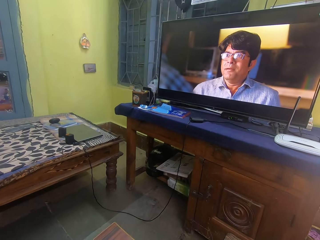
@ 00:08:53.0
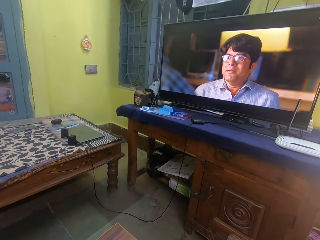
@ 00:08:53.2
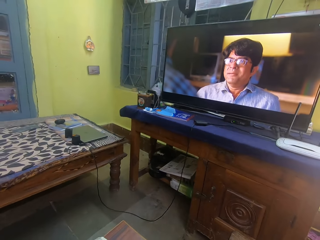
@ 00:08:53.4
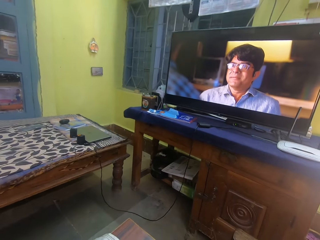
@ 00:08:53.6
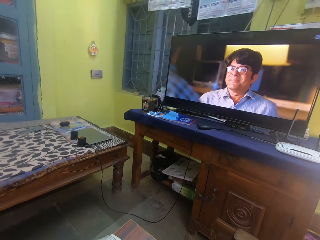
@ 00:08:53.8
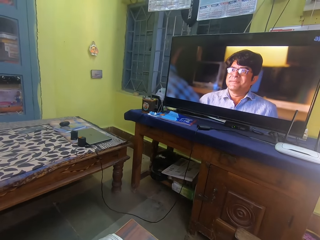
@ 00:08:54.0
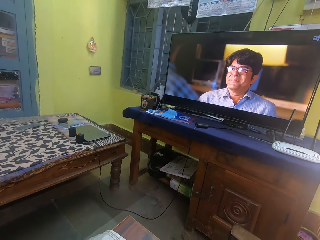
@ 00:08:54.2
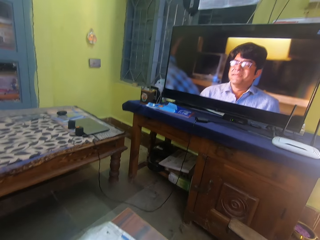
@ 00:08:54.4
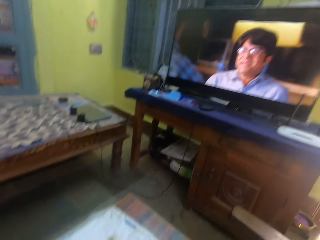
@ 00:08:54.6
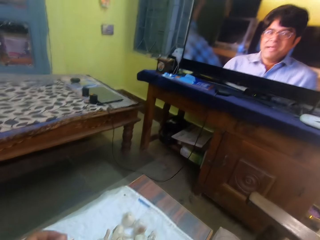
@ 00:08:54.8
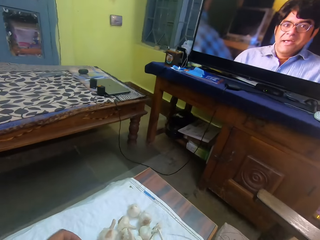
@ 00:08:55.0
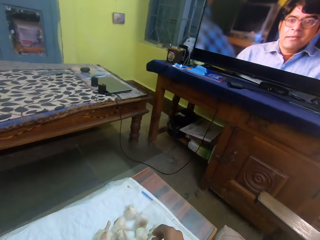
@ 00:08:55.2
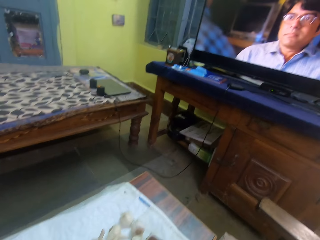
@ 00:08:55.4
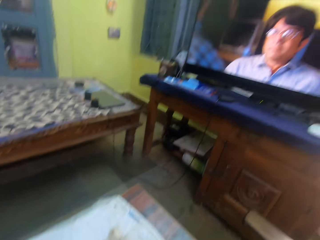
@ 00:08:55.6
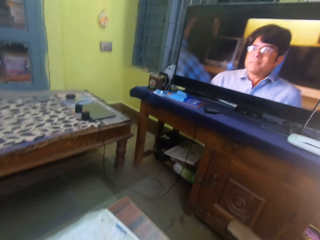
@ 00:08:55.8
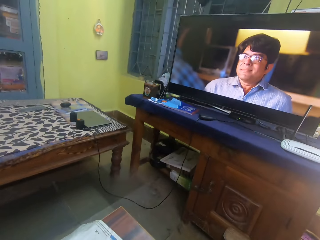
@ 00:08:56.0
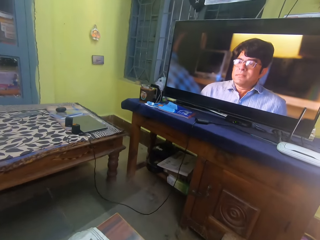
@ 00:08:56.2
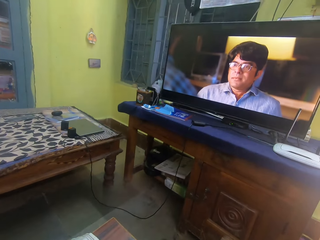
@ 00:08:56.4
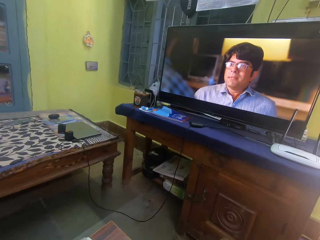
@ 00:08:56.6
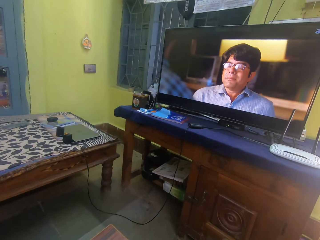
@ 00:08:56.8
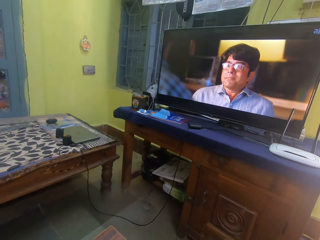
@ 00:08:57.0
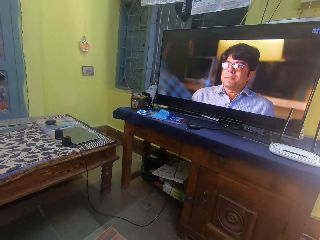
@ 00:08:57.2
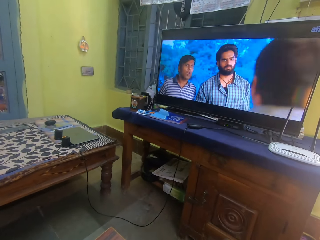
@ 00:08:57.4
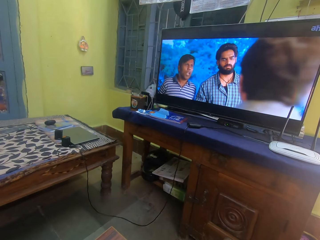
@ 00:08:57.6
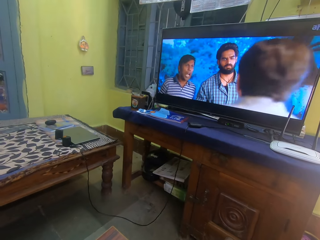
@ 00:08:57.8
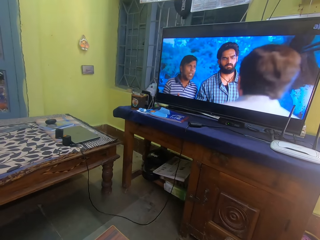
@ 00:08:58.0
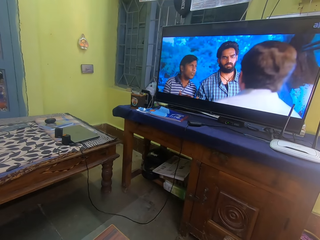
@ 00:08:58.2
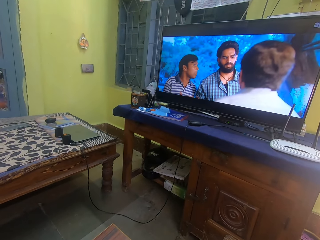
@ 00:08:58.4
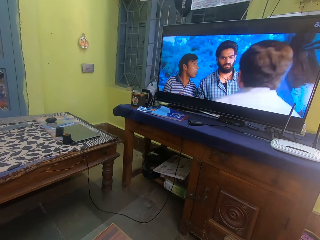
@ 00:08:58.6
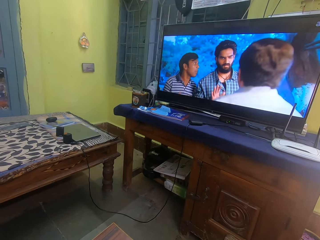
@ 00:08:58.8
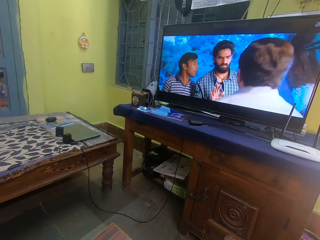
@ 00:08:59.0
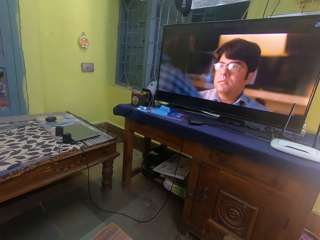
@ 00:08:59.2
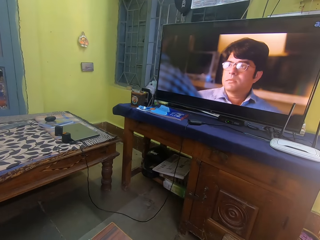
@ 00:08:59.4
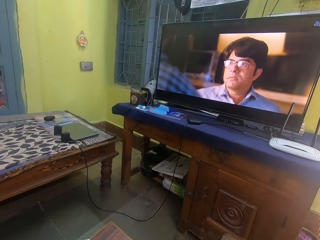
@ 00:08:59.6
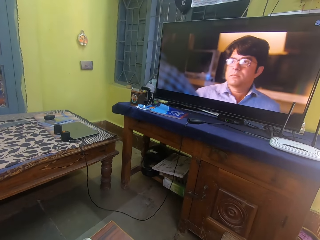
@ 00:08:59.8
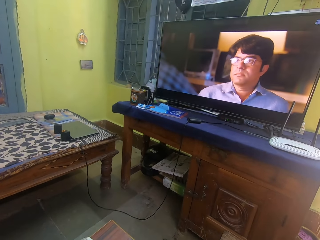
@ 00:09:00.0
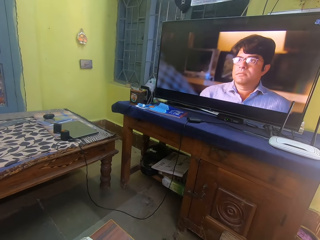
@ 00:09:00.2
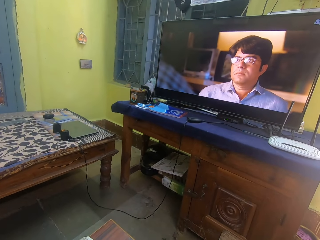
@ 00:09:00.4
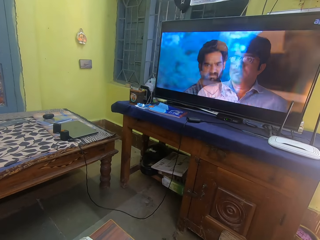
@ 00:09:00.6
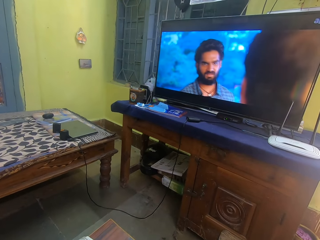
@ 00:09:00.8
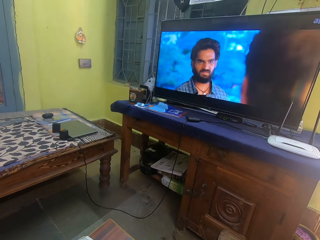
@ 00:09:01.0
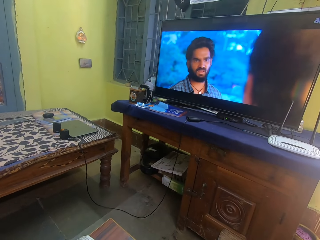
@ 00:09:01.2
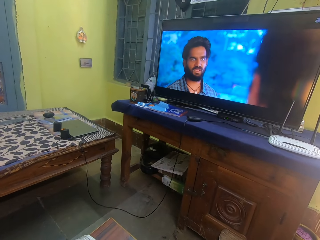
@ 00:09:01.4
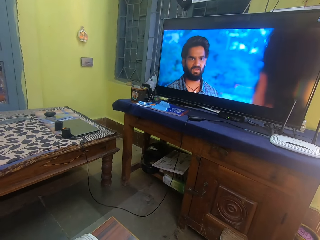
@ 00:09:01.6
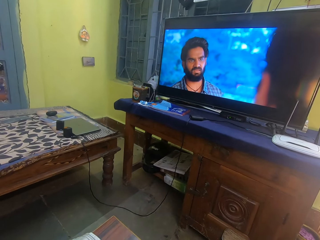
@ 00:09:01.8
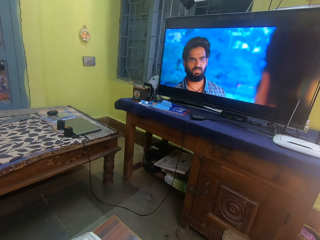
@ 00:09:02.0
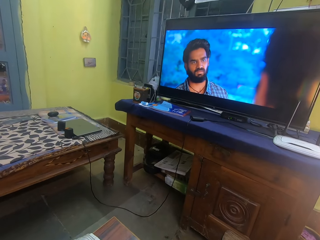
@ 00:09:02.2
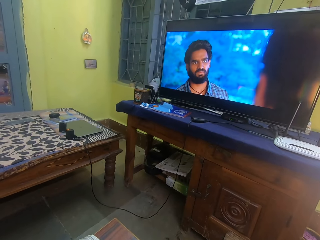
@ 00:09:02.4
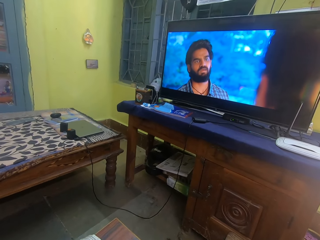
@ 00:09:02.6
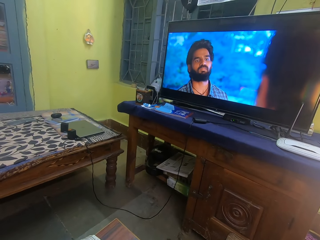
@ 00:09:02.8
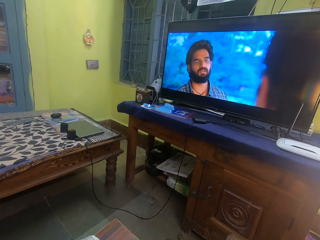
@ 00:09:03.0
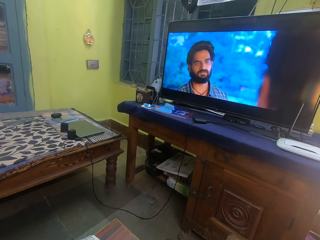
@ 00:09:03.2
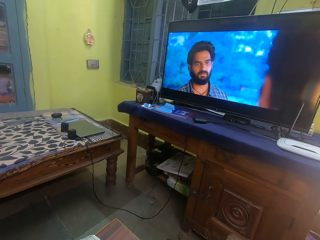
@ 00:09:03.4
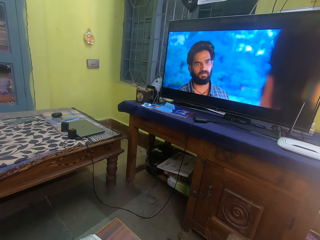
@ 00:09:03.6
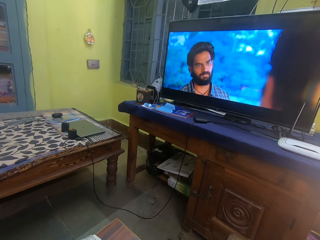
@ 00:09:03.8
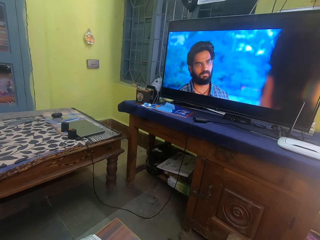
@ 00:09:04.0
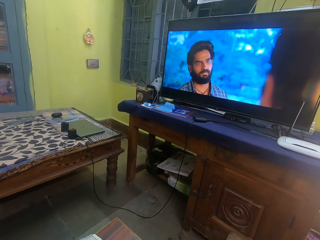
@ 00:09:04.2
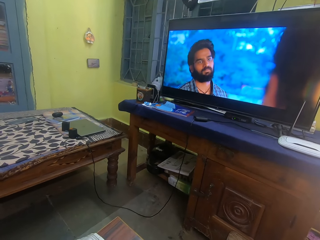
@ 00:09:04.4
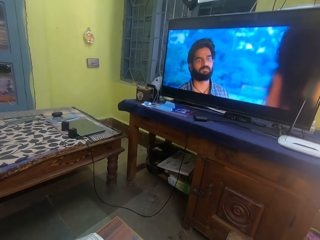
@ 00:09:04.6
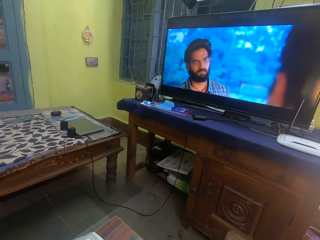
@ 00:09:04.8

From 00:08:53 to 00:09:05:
The camera wearer touches a garlic. They peel the garlic. They watch a television.

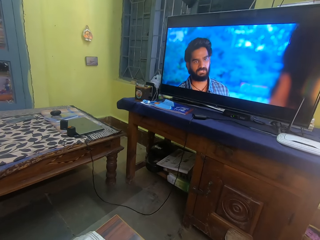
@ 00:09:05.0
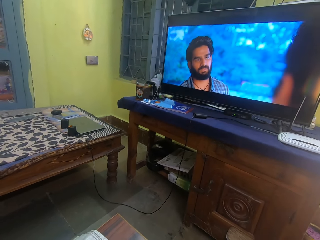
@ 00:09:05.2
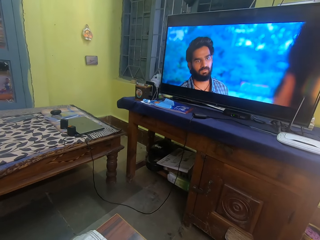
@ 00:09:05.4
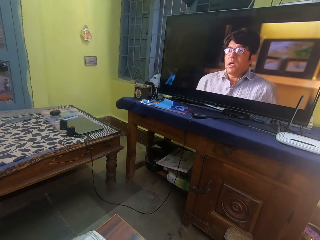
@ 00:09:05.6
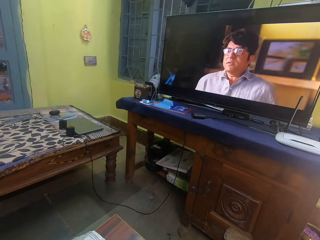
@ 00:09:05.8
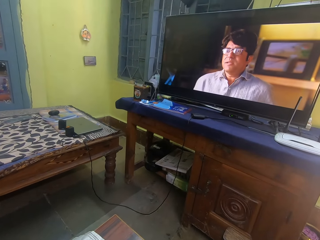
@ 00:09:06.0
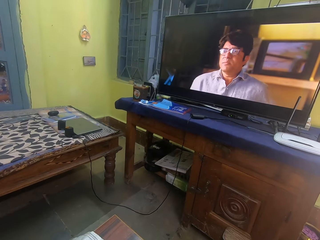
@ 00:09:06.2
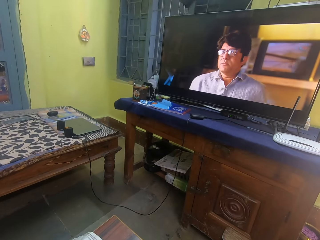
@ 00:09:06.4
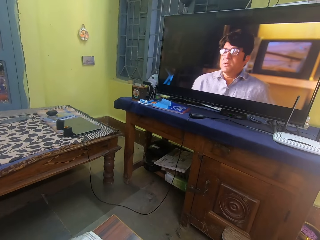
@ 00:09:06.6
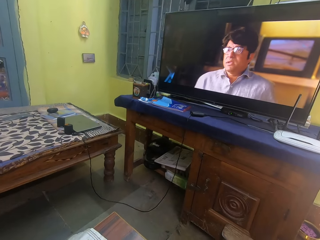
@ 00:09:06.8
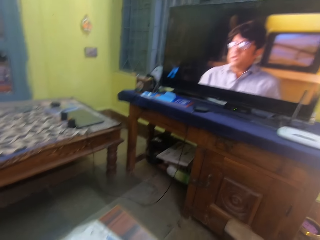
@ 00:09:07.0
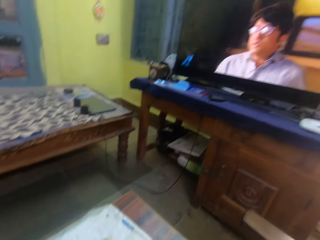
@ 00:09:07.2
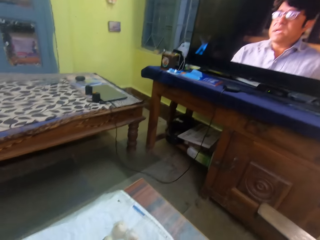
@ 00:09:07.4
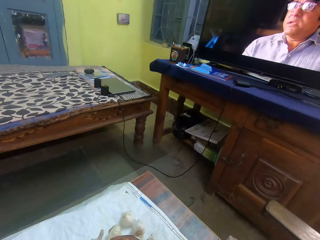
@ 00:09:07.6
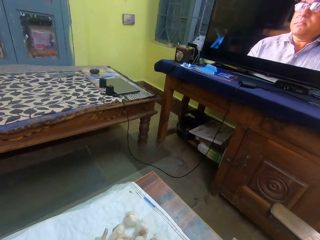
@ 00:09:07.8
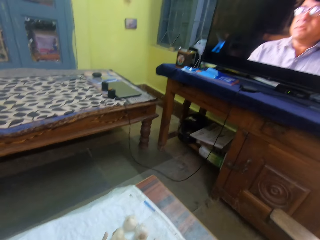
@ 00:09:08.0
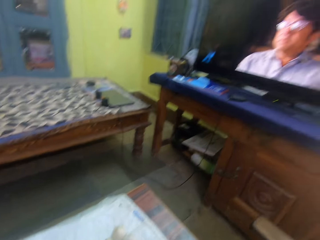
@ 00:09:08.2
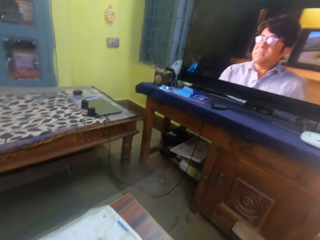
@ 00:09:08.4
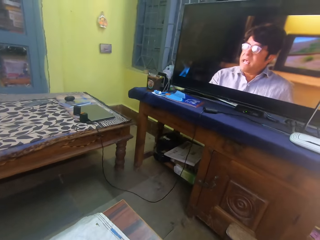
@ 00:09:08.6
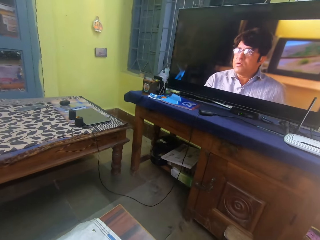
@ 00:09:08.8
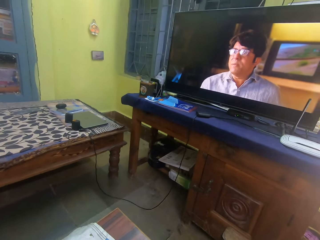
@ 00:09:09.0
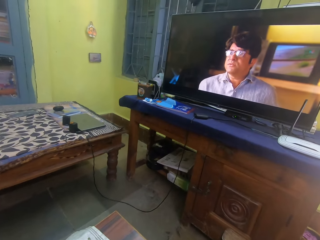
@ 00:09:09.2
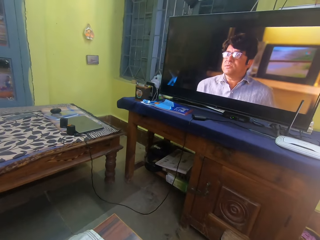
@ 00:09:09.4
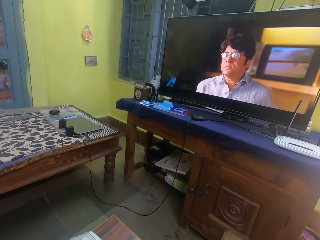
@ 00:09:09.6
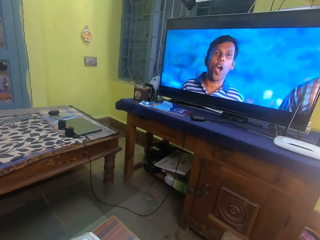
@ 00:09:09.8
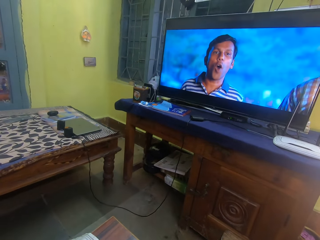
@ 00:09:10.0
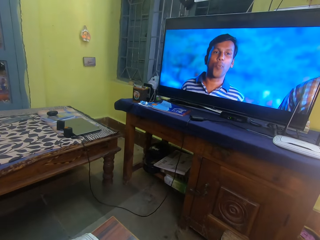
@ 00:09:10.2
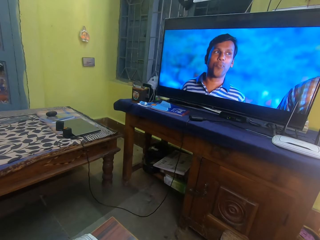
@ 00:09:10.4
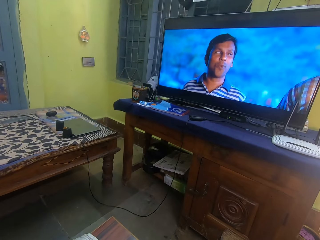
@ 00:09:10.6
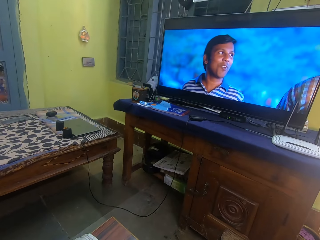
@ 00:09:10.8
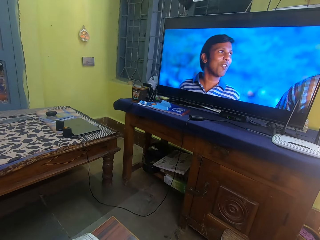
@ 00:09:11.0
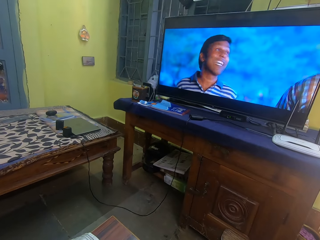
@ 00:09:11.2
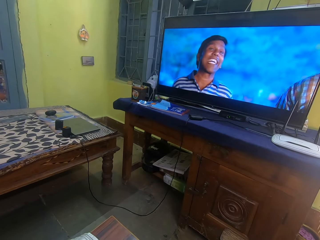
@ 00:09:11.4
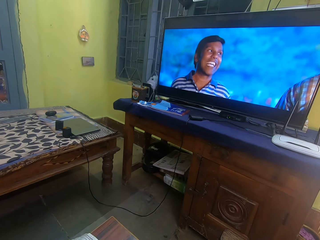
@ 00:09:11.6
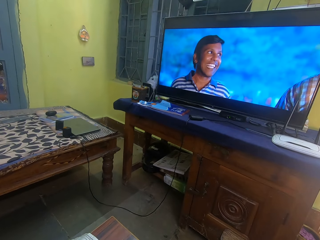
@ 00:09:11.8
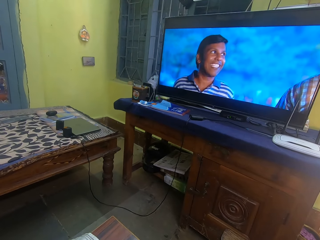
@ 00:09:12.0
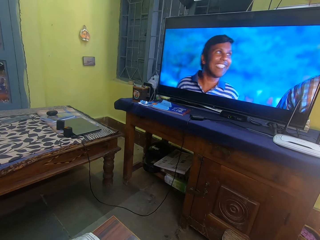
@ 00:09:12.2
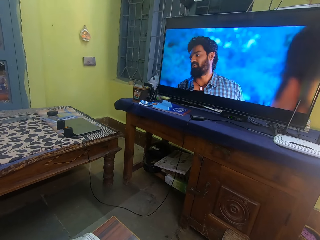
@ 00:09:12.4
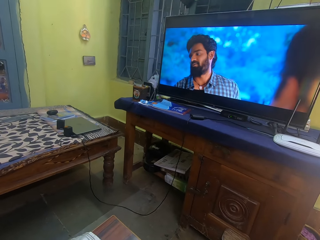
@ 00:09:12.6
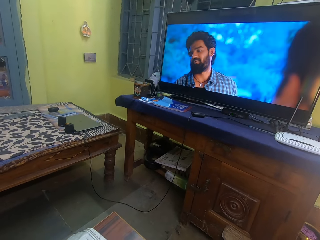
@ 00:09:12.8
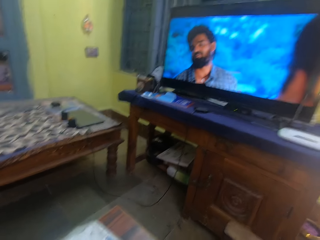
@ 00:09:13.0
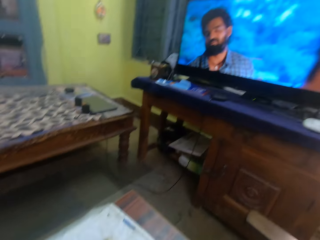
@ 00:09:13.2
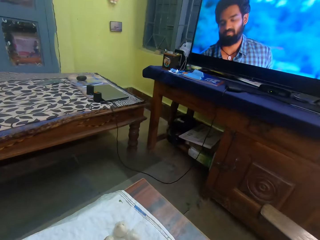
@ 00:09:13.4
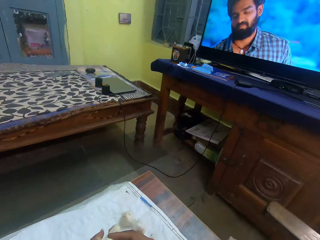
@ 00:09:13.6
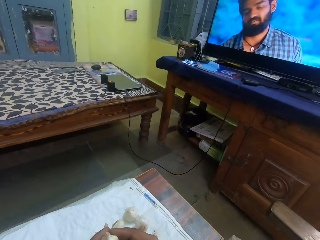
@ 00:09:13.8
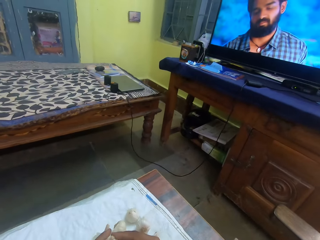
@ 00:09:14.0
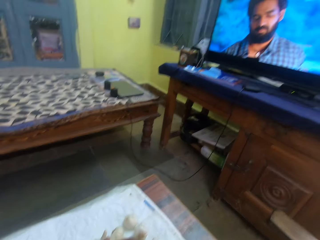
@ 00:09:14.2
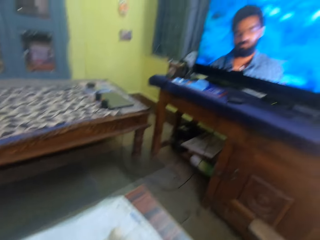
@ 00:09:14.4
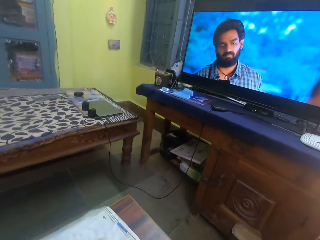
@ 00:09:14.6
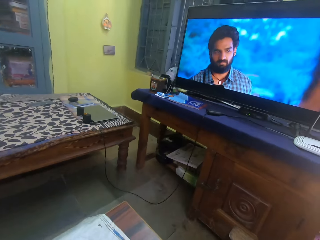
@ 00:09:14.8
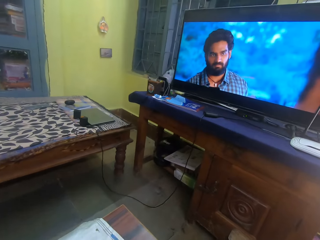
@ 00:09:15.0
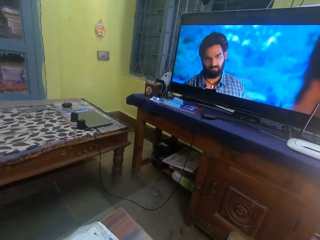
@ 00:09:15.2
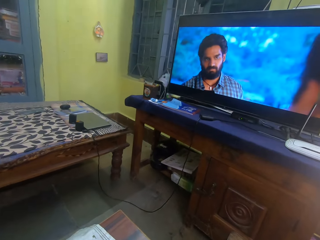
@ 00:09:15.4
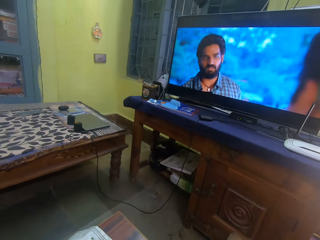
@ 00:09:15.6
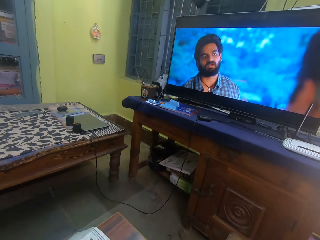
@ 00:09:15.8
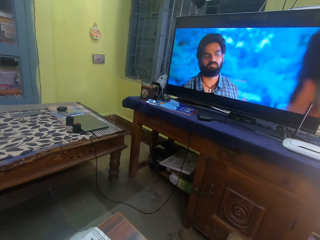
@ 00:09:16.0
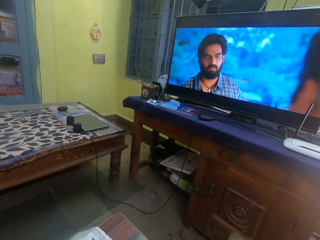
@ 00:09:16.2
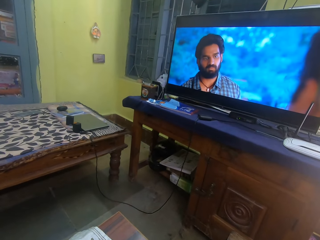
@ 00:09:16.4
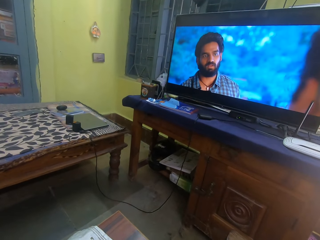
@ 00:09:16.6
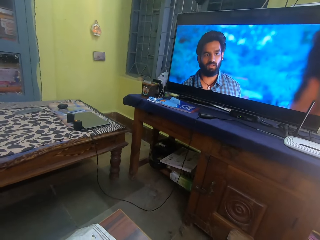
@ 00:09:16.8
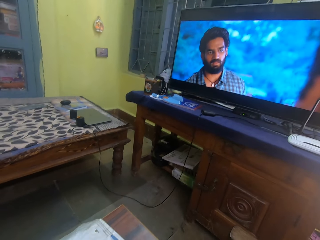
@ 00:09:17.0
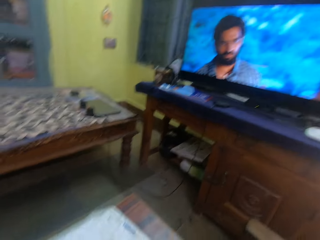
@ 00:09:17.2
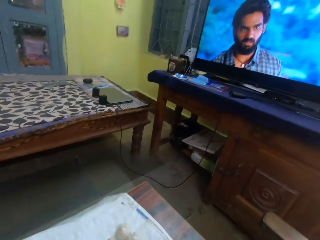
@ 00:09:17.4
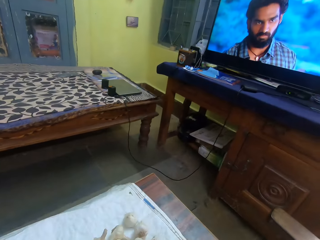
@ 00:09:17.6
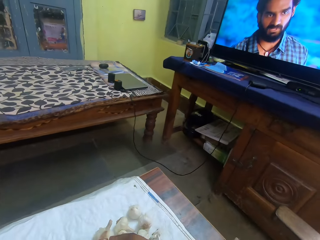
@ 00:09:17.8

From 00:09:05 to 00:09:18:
The camera wearer looks at garlic on a table. They watch a television. They look at the garlic on the table. They watch the television.
